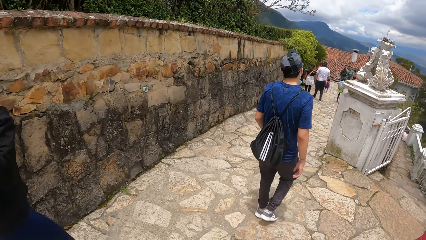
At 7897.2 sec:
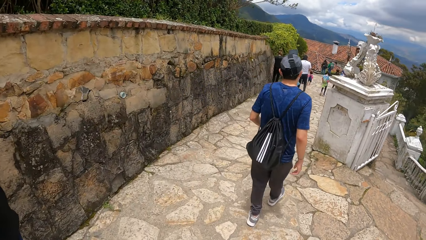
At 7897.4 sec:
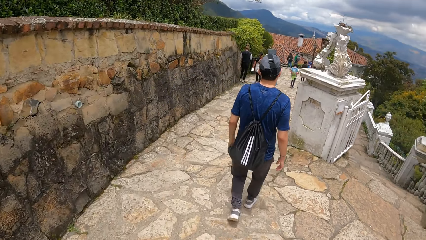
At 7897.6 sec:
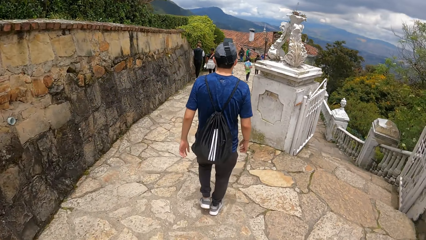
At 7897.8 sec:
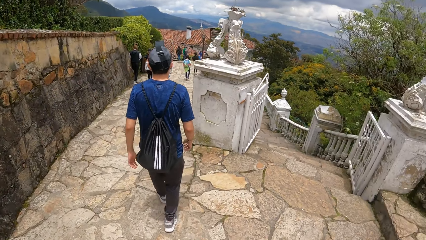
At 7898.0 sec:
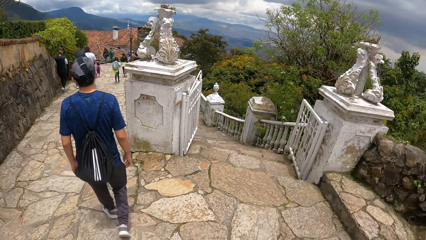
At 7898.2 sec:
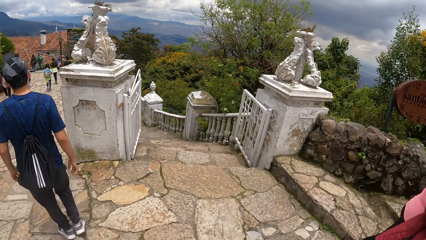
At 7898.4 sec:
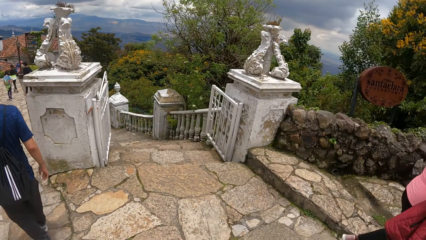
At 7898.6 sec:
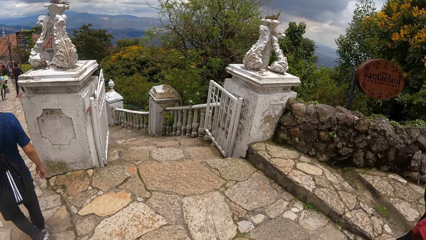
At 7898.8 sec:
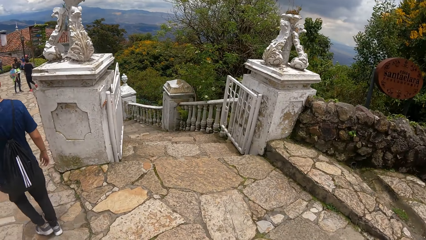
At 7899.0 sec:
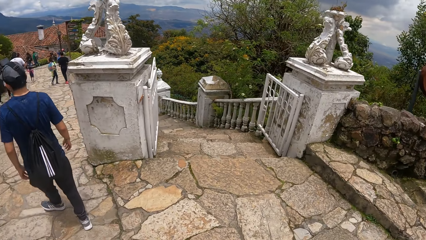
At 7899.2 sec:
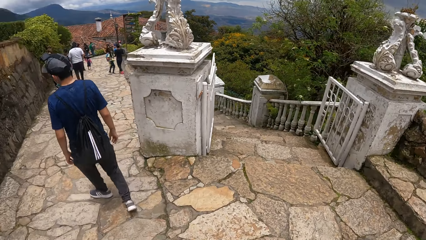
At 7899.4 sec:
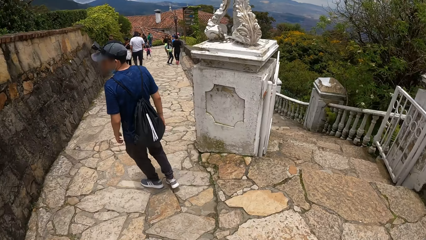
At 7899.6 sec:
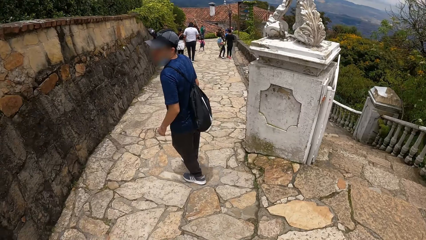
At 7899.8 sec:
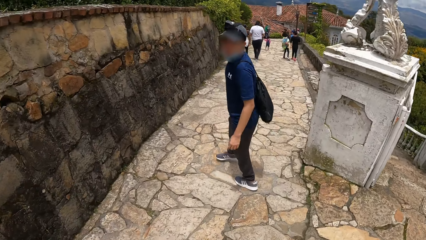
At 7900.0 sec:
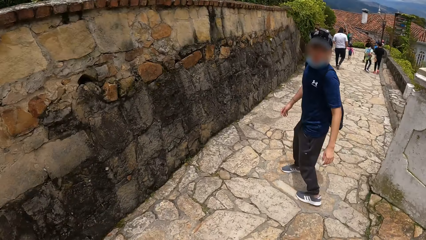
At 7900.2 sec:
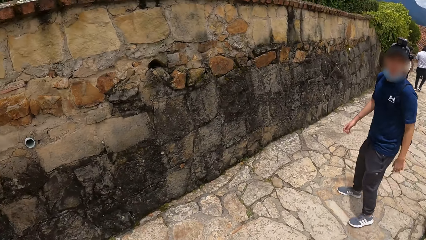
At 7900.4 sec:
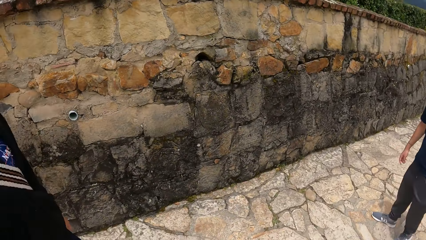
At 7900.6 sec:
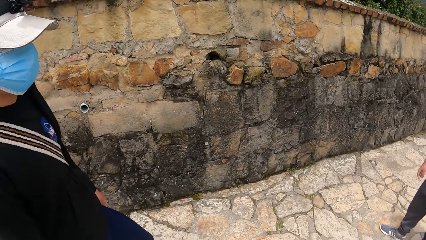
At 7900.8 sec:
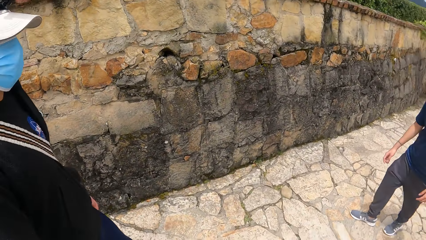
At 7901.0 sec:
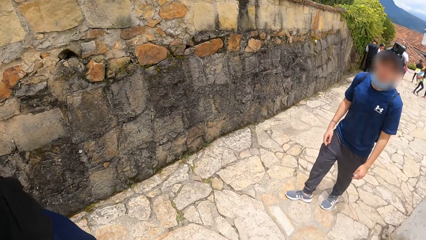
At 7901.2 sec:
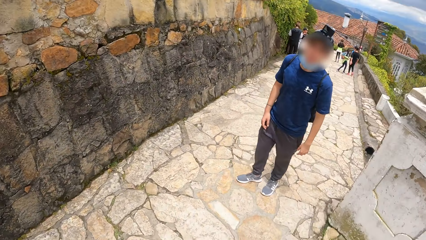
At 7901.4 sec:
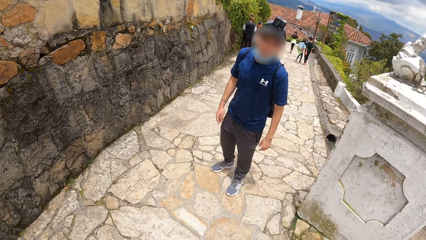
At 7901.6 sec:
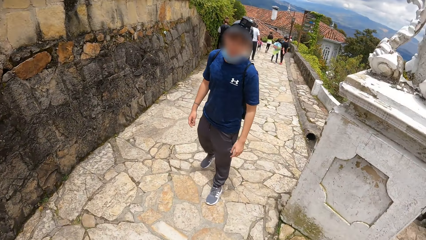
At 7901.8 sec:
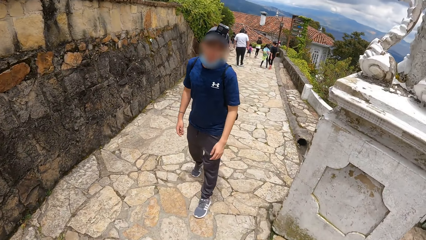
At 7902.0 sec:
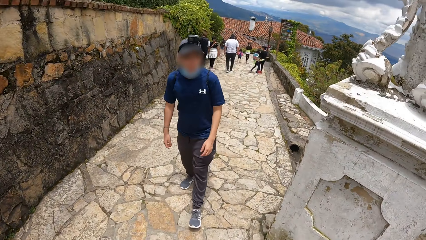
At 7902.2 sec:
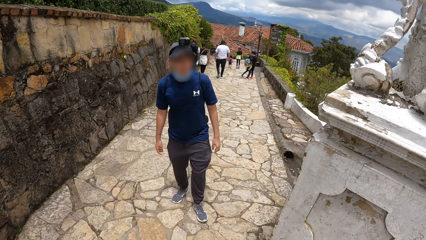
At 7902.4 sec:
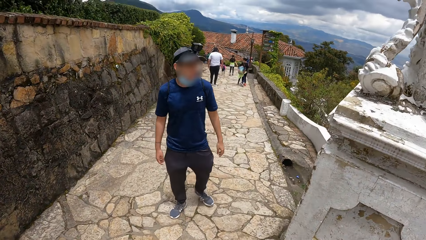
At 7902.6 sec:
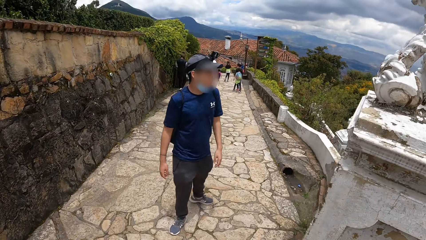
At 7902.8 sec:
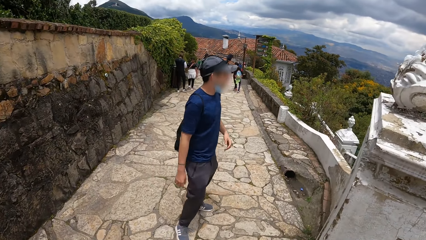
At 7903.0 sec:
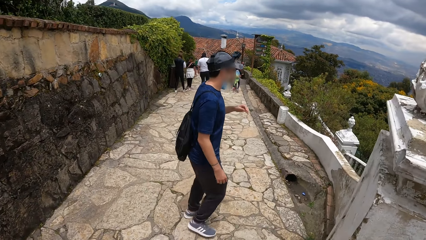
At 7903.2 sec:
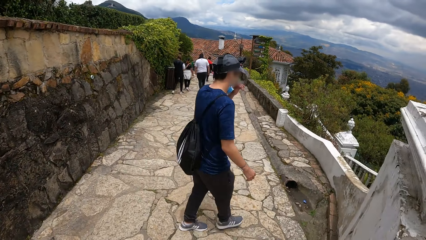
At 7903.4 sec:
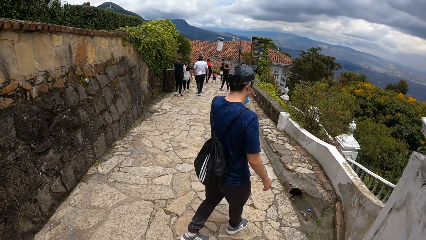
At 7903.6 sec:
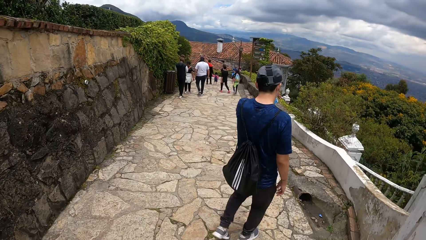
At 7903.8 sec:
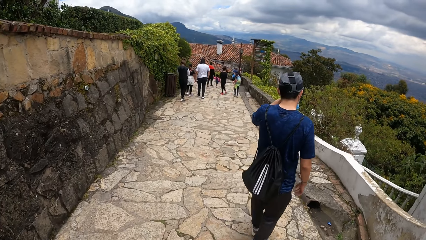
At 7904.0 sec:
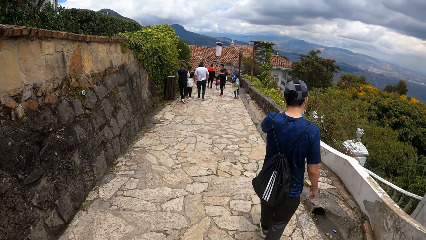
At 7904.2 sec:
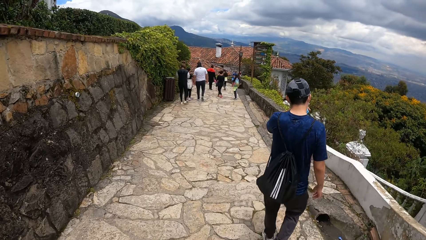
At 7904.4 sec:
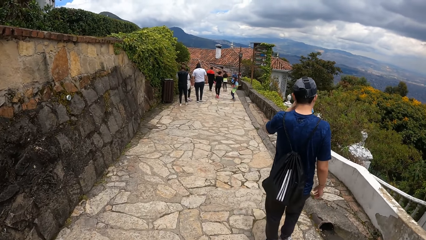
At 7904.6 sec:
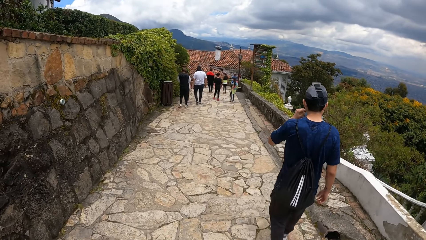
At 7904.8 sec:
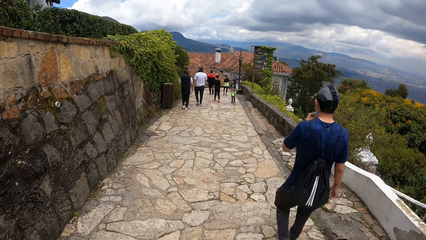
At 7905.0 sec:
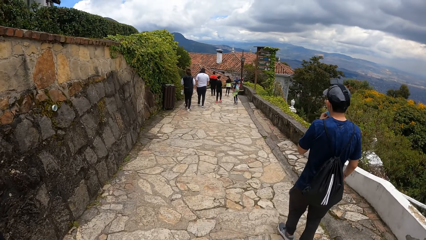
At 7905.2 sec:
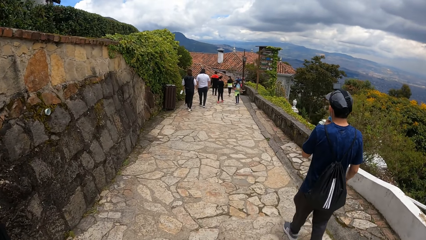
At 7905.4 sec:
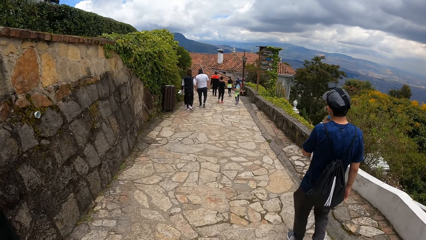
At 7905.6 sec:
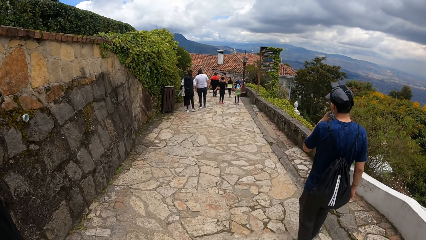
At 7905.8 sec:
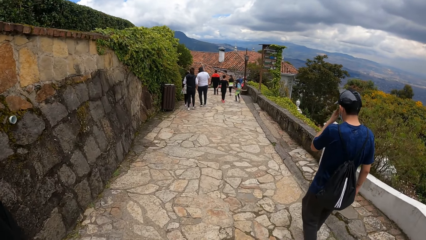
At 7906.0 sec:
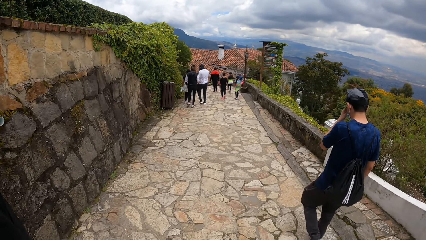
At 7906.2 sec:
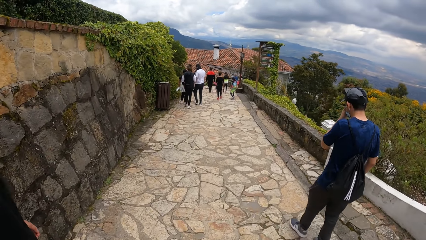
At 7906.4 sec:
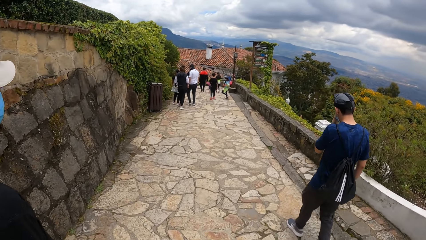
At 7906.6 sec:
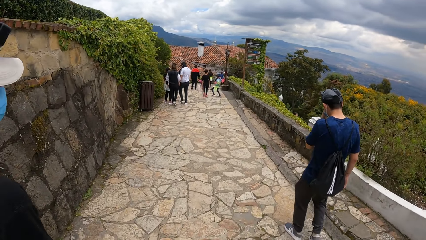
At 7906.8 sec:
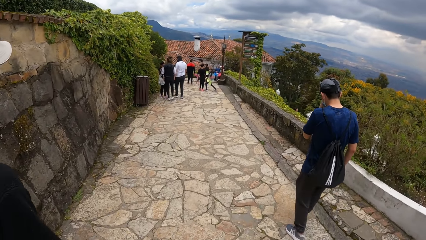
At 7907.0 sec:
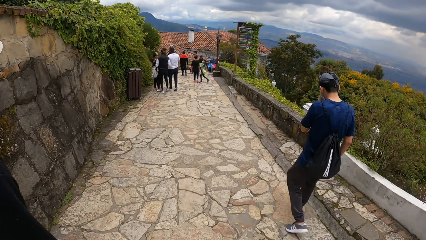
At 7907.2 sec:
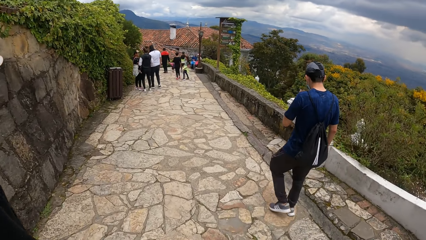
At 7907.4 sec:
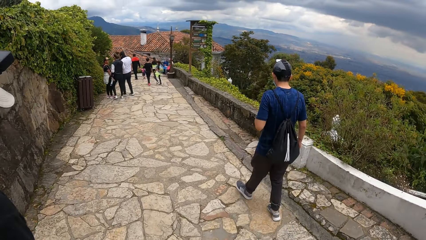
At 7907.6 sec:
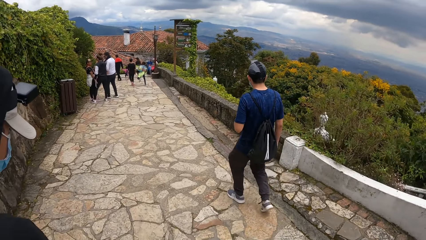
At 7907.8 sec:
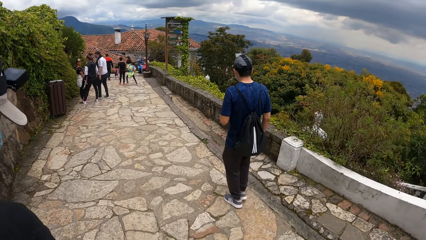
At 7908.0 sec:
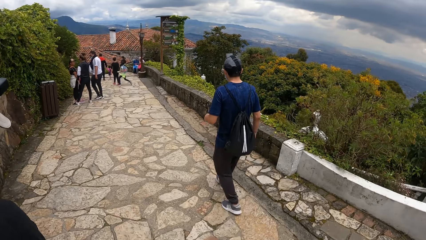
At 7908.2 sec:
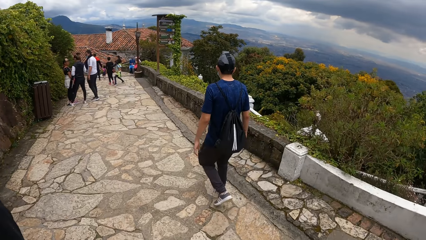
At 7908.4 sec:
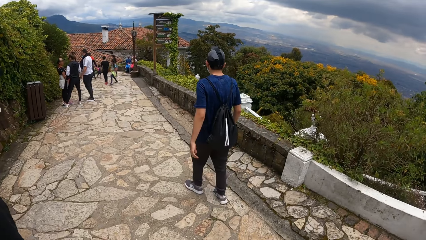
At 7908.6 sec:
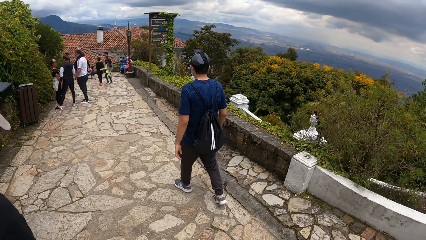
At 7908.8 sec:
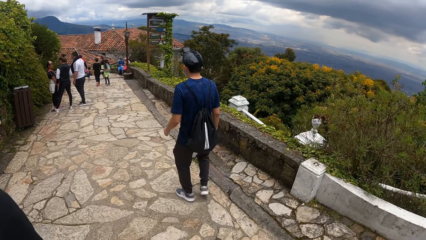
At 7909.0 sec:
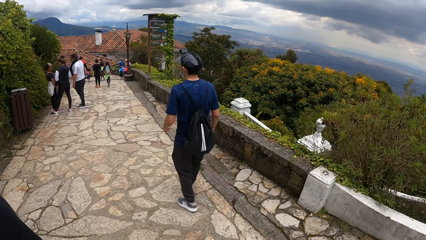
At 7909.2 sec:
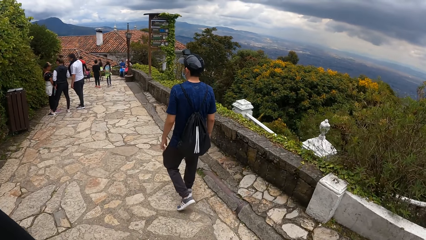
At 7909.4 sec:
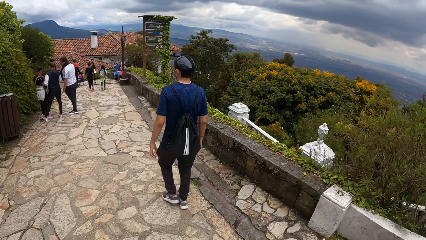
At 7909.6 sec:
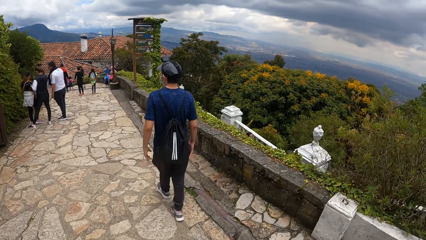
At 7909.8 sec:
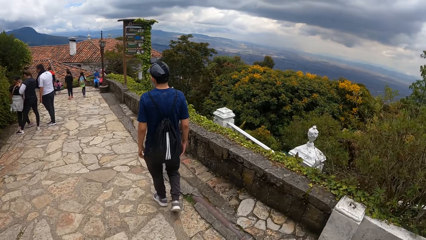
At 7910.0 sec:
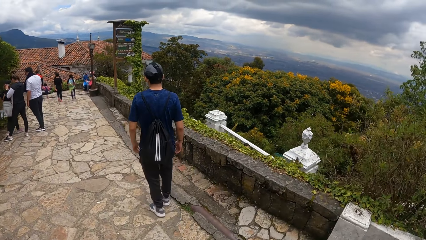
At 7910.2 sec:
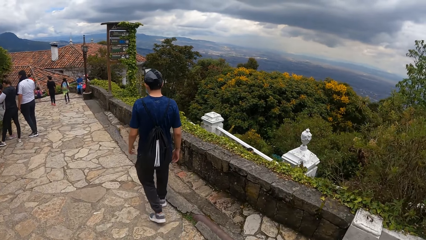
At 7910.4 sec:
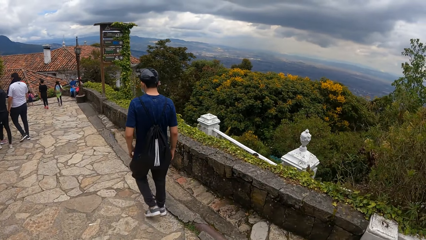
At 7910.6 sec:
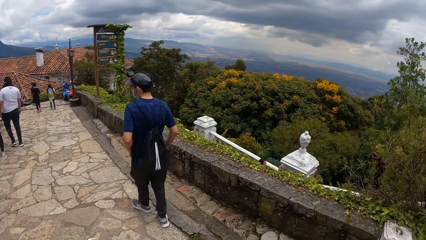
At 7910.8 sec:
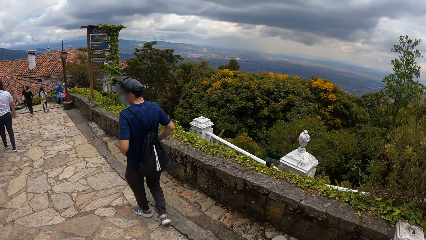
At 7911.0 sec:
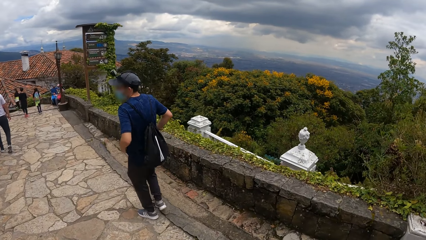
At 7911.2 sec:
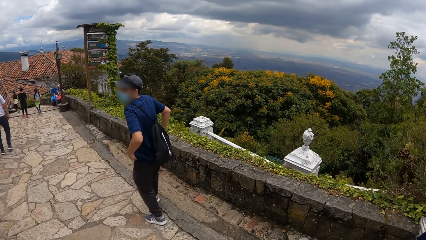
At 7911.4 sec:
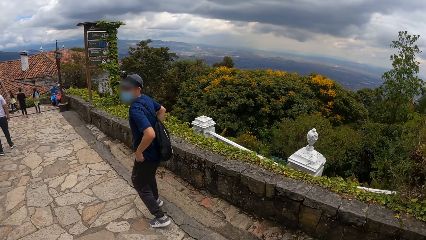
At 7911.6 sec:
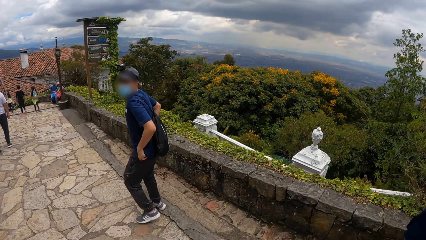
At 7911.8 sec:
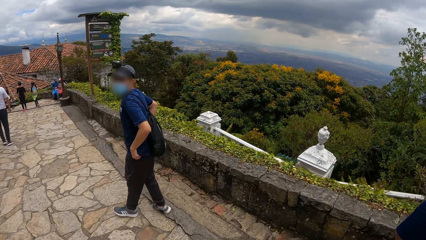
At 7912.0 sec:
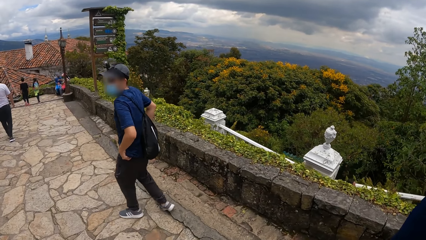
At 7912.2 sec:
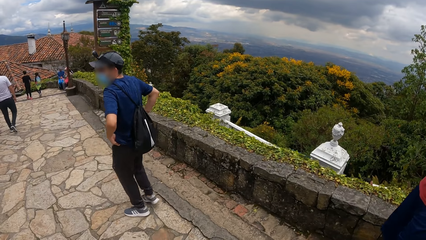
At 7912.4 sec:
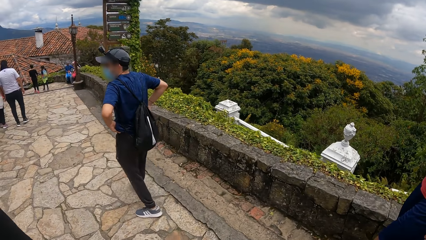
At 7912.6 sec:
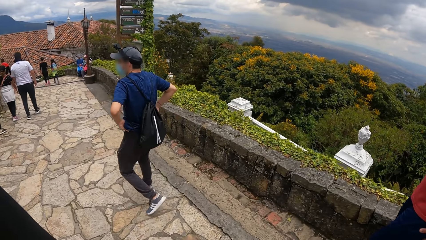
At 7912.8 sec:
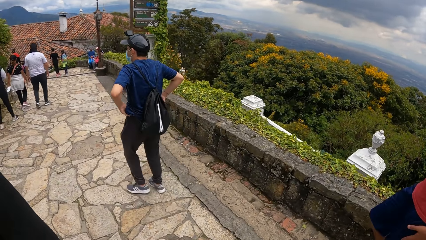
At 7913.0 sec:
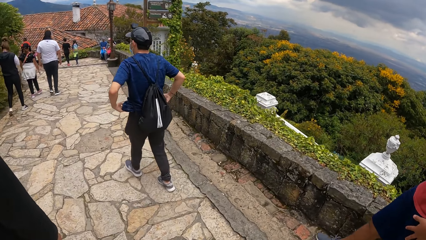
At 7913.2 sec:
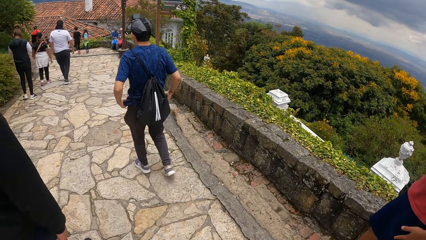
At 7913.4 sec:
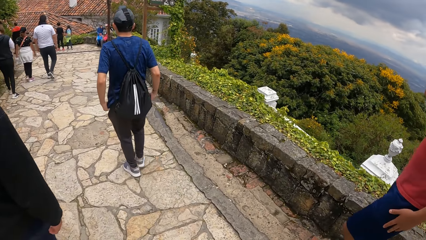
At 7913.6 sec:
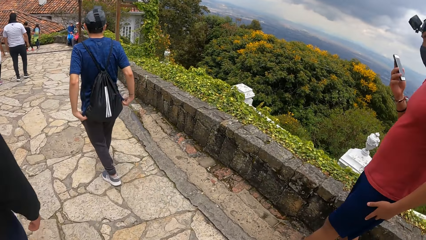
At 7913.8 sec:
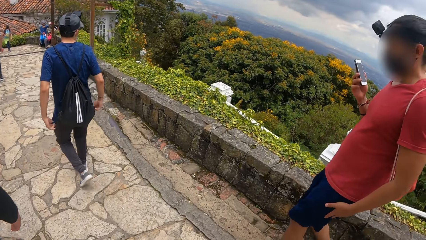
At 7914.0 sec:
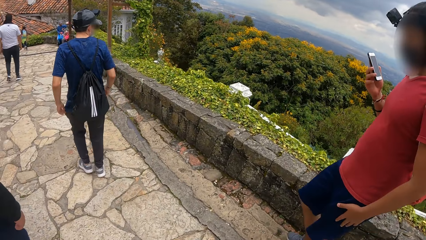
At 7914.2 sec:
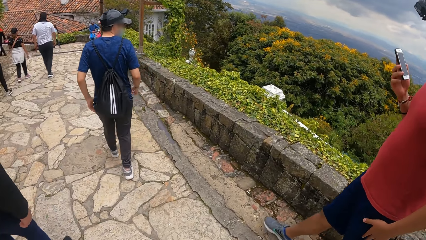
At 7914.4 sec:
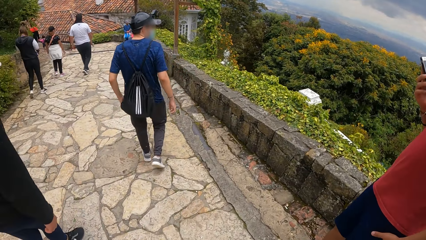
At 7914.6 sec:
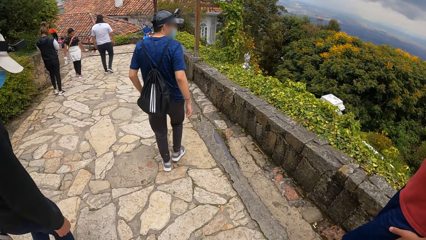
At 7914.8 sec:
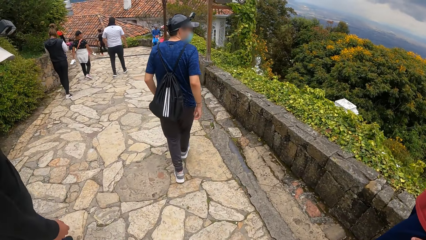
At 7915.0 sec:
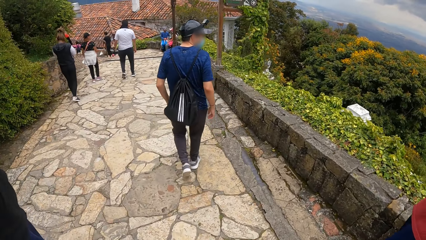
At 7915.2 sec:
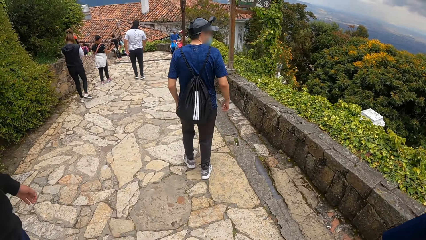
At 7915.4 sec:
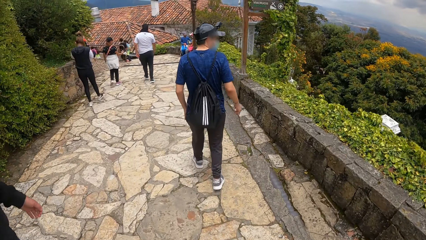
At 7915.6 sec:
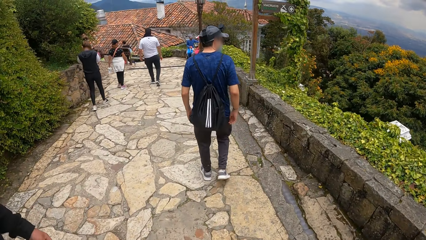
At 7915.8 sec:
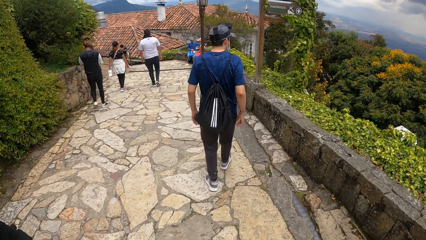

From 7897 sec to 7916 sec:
A man moves the hand. The man and another man walk on the path. The camera wearer looks aside. The other man looks back. The other man turns back. The other man moves the hand. The other man touches the face mask on his face with his left hand. The first man and the other man walk on the path. The other man adjusts his cloth with both hands. The other man turns and turns back. The first man holds the phone in his right hand.
